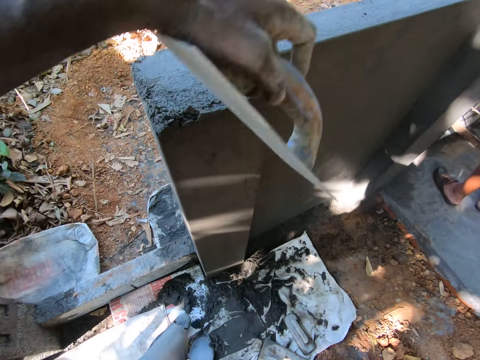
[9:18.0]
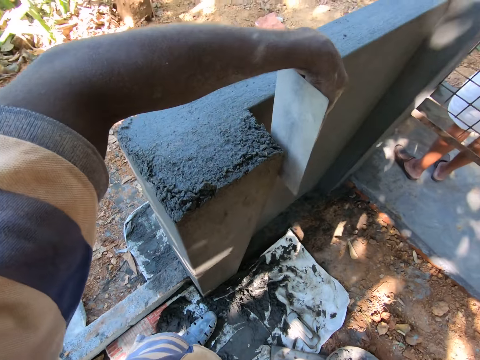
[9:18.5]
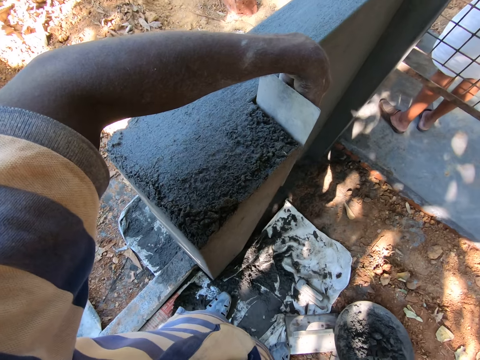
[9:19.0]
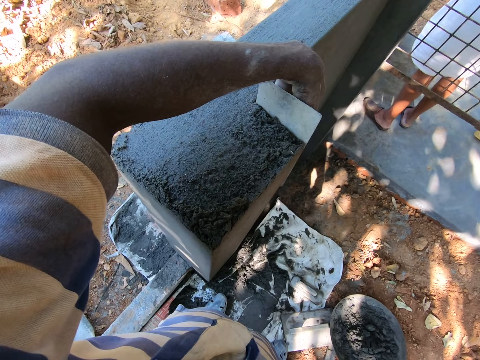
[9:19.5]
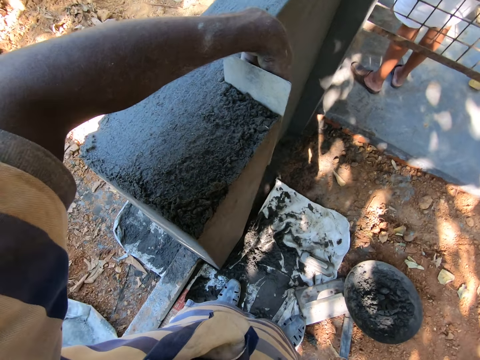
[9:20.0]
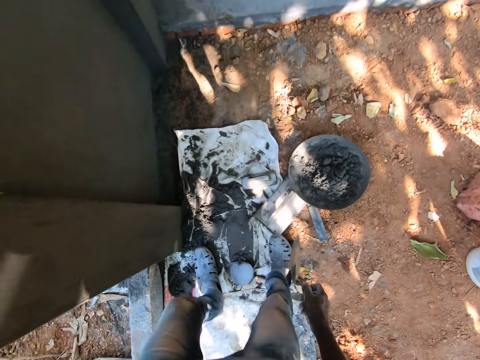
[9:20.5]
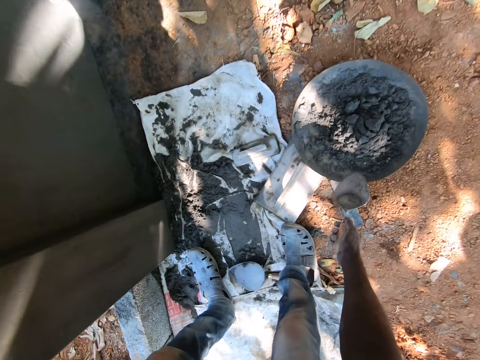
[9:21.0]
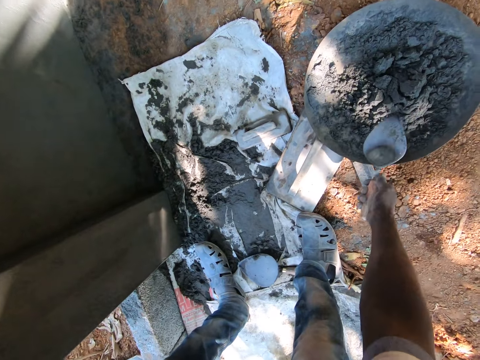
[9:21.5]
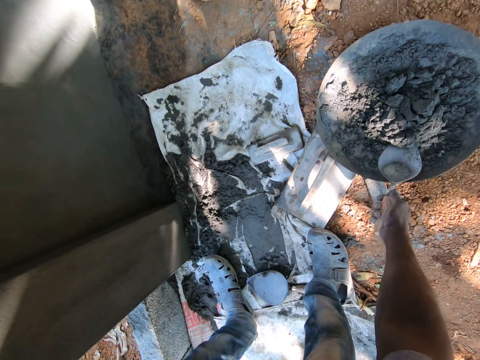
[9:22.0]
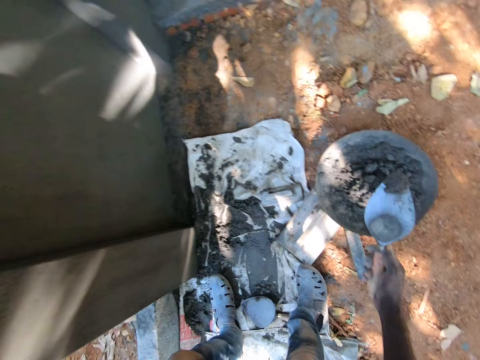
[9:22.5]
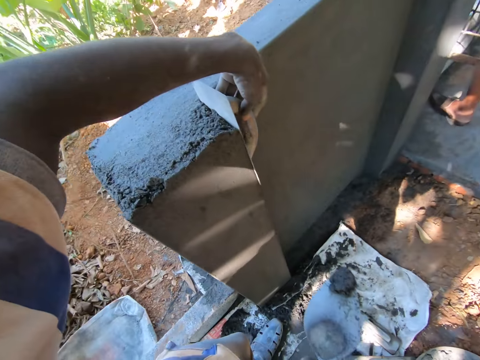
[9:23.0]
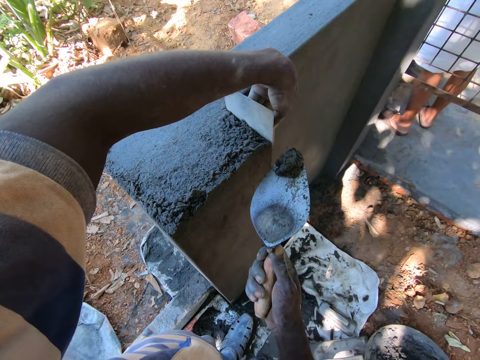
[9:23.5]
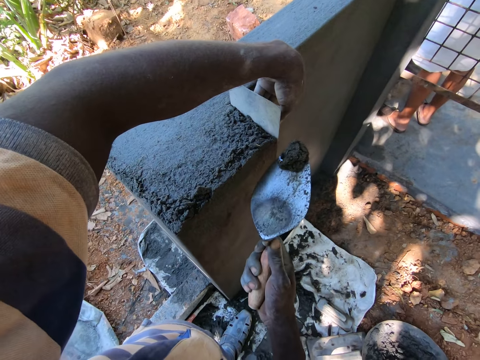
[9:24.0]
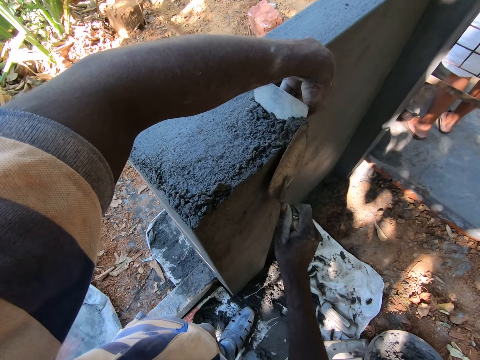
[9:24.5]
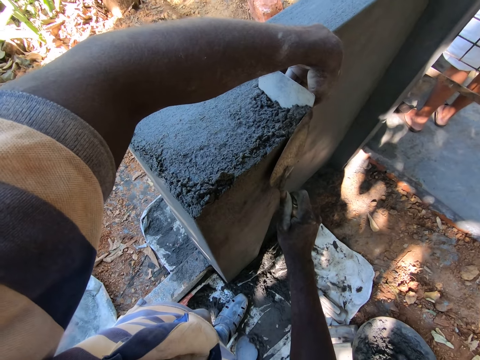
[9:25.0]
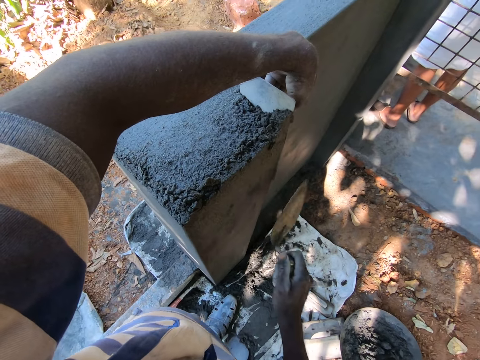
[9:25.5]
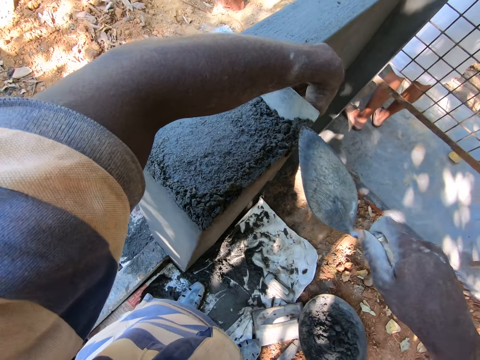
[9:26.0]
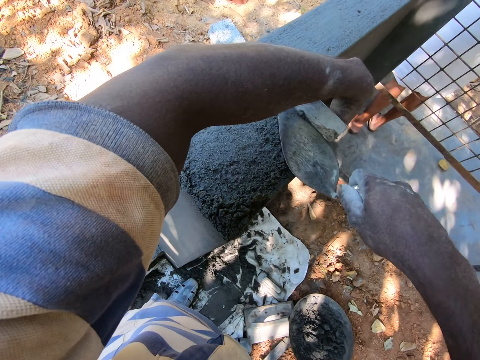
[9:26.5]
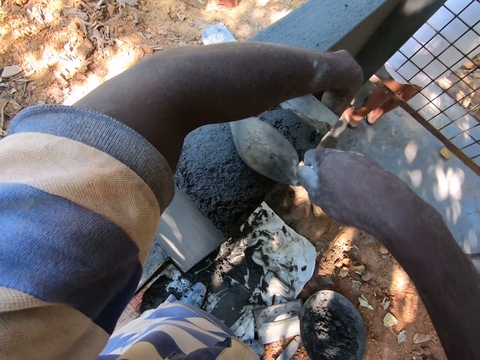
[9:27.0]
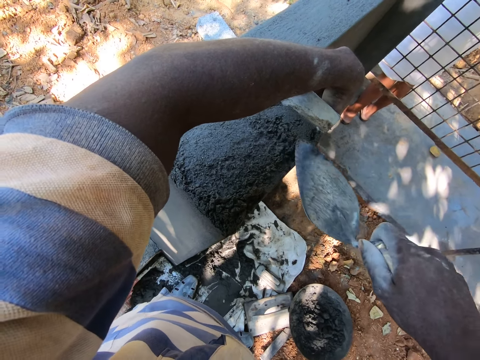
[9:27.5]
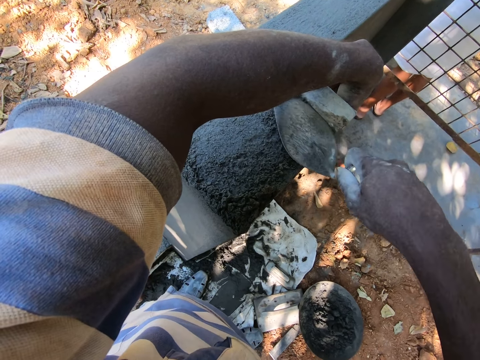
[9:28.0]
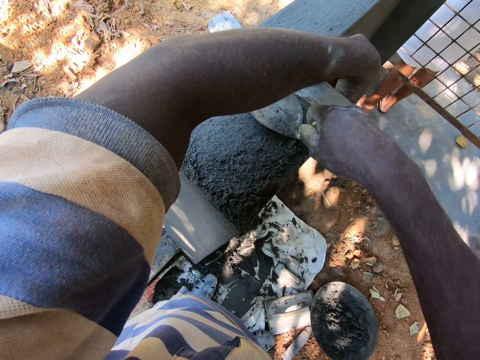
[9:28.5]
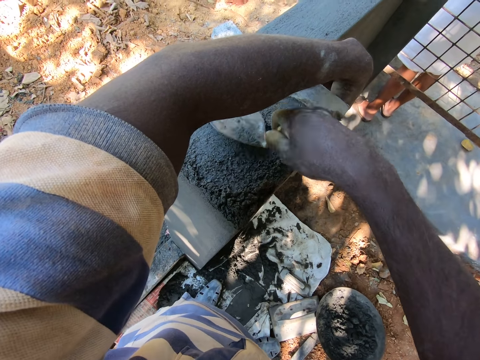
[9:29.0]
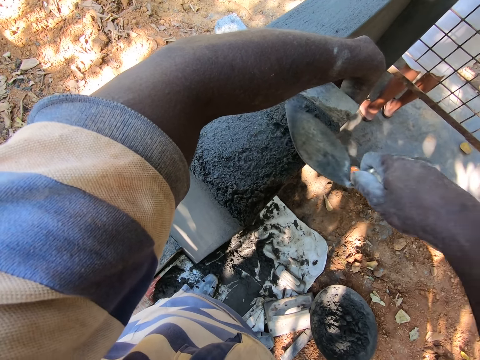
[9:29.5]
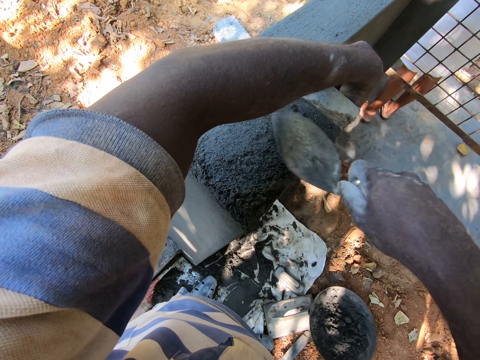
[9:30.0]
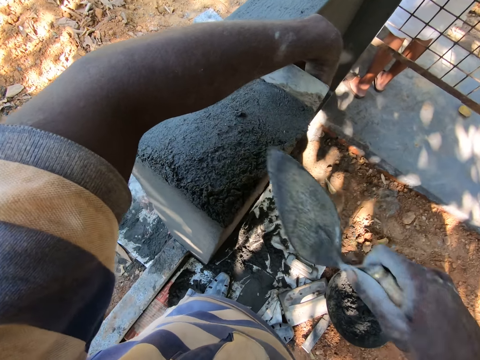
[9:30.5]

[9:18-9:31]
The camera wearer levels the wall with the levelling trowel in his left hand. He takes the cement mixture or concrete from the hand pan with the hand trowel in his right hand. He plasters the wall with the cement mixture in the hand trowel in his right hand. He smoothens the concrete with a trowel.

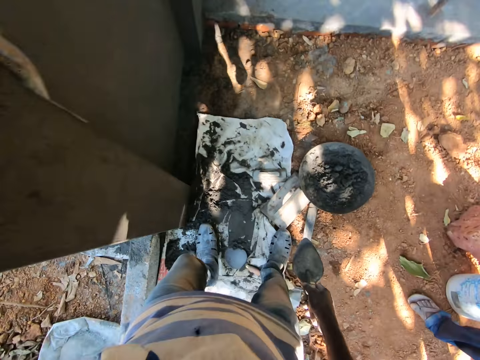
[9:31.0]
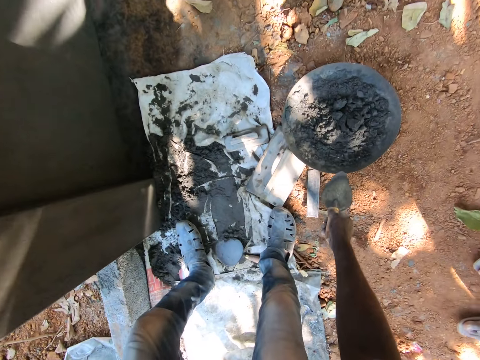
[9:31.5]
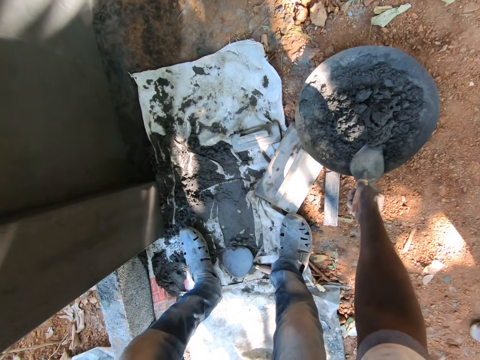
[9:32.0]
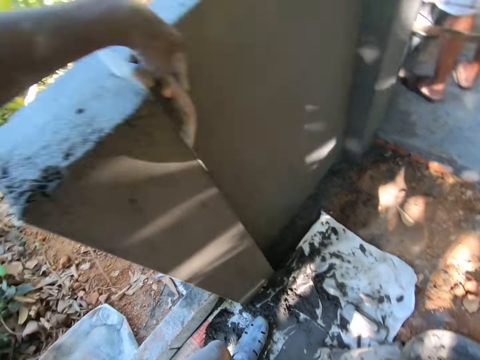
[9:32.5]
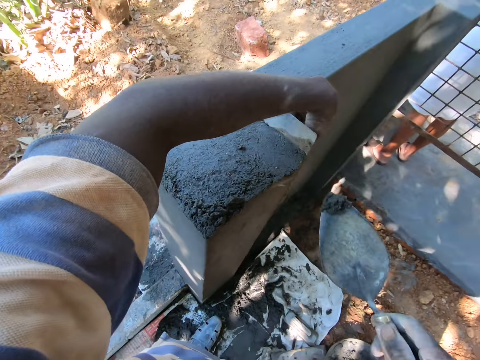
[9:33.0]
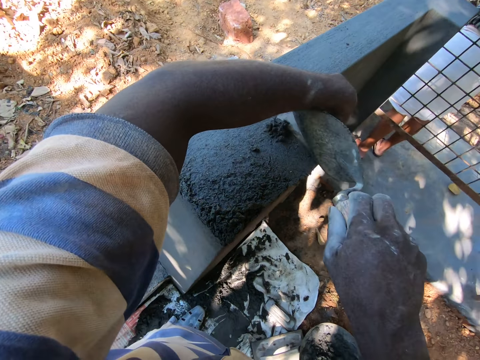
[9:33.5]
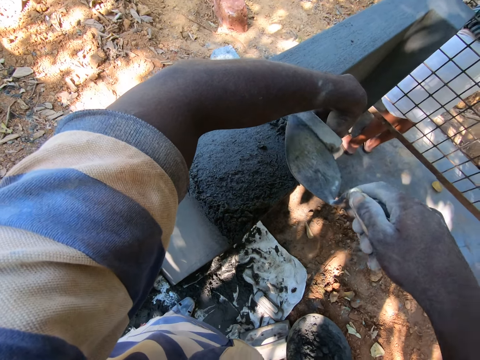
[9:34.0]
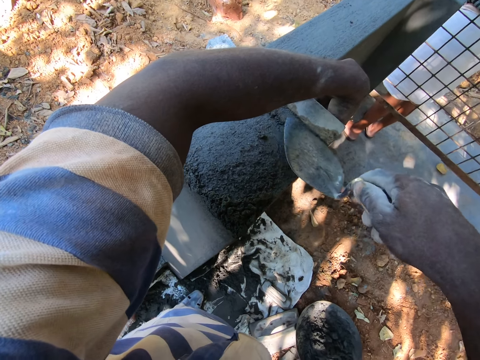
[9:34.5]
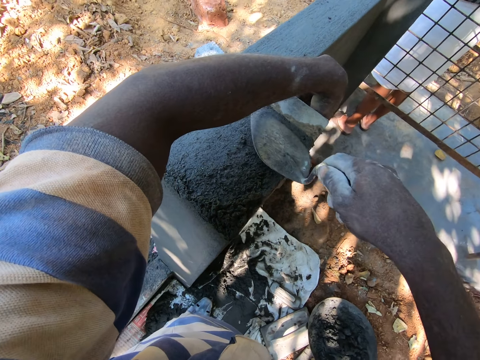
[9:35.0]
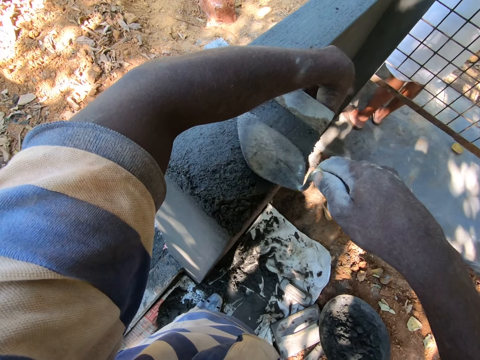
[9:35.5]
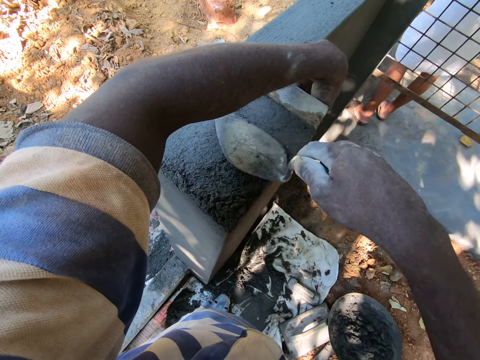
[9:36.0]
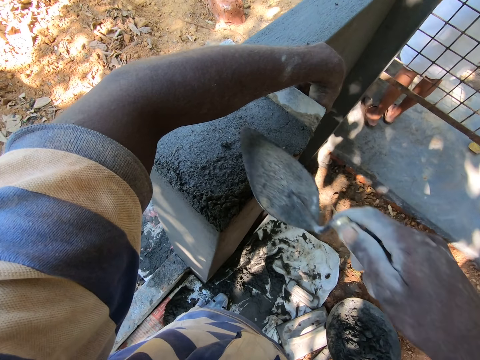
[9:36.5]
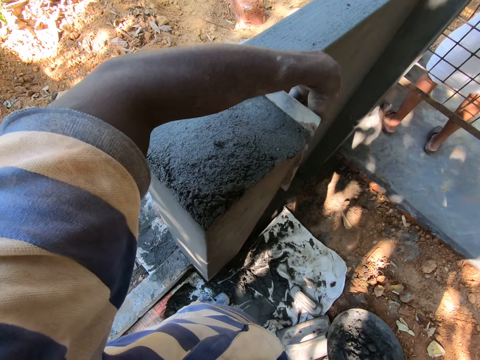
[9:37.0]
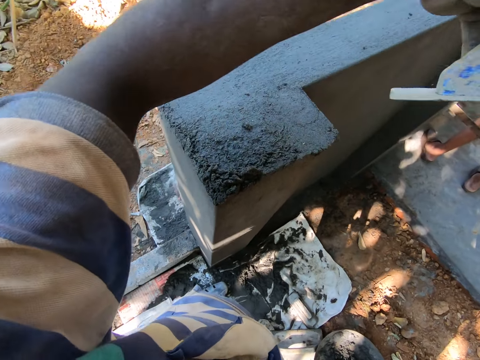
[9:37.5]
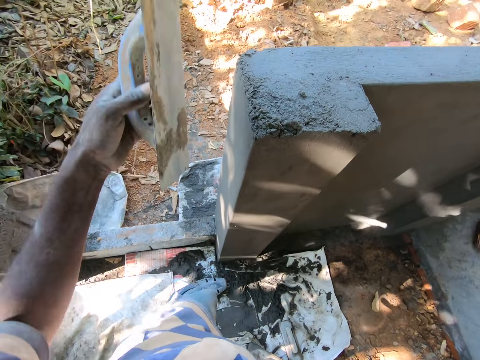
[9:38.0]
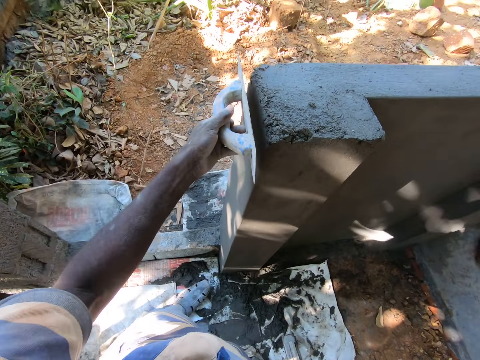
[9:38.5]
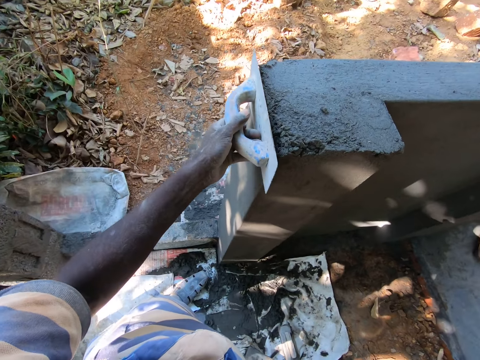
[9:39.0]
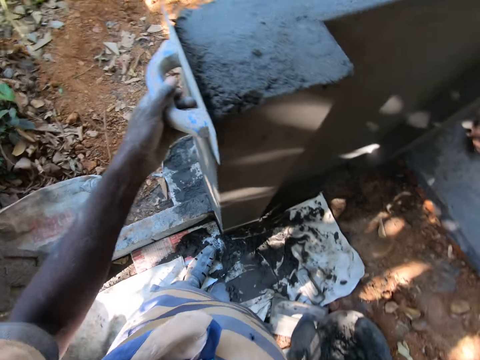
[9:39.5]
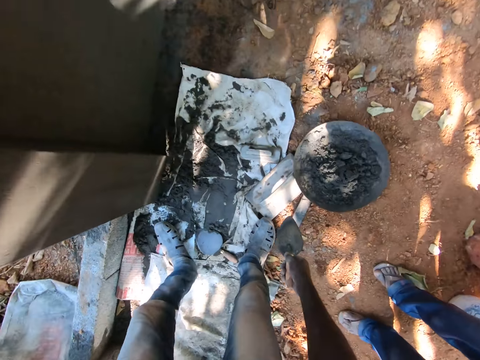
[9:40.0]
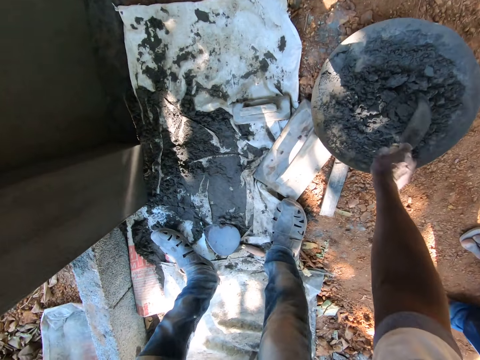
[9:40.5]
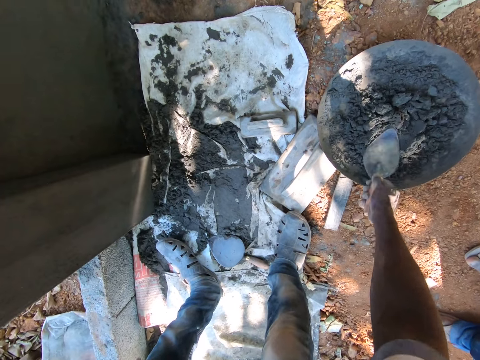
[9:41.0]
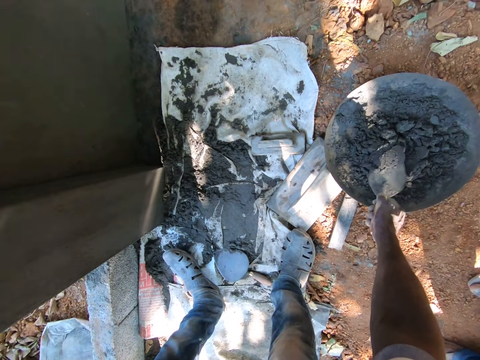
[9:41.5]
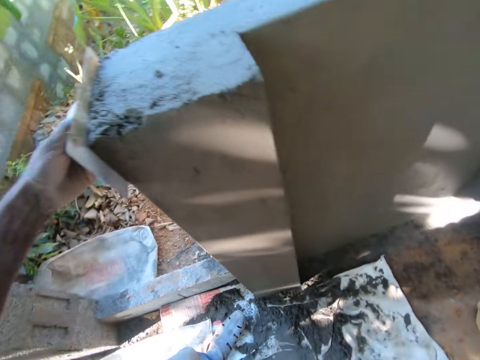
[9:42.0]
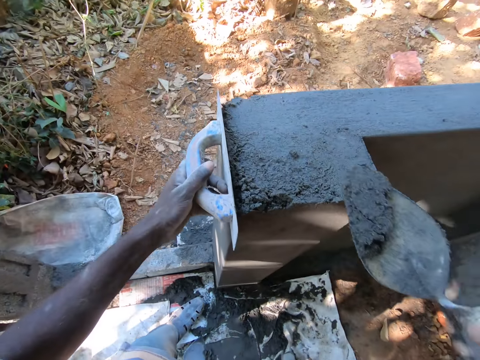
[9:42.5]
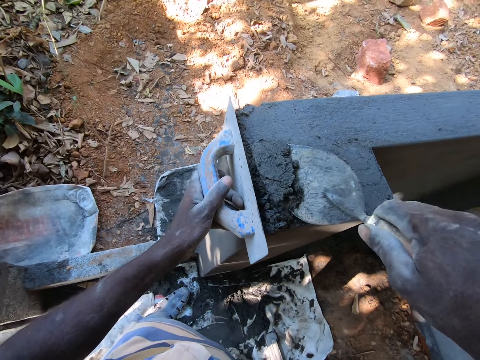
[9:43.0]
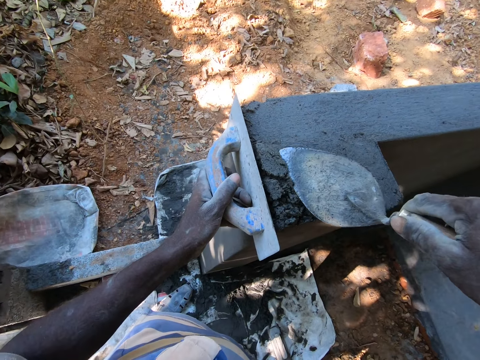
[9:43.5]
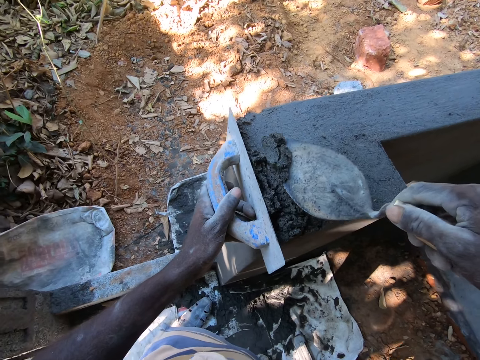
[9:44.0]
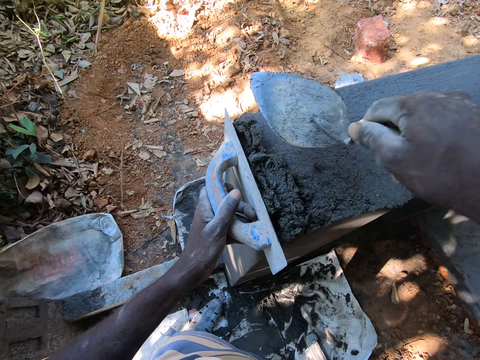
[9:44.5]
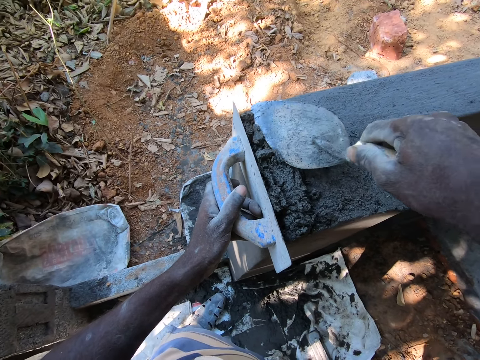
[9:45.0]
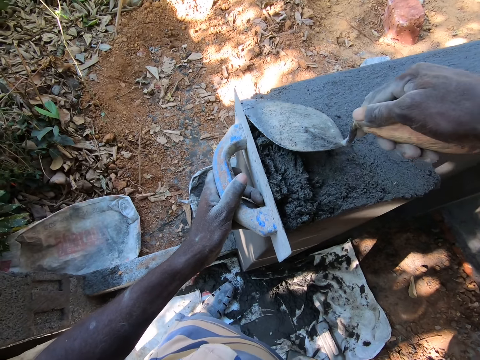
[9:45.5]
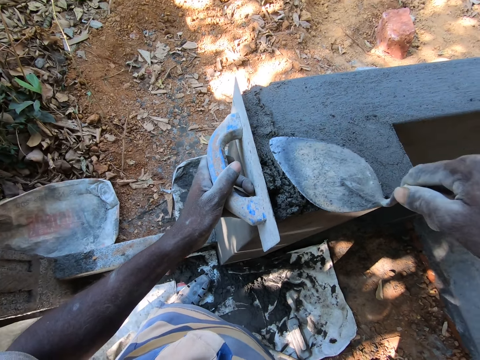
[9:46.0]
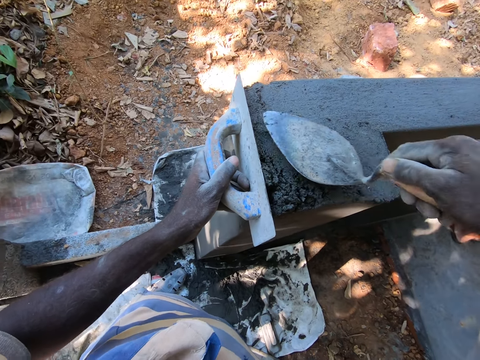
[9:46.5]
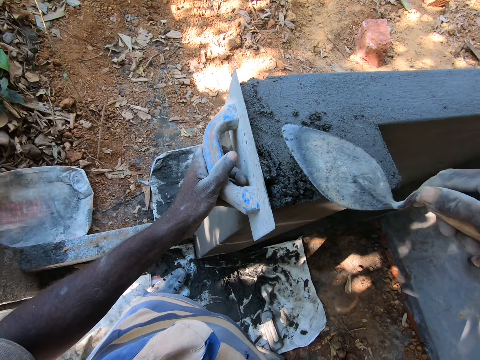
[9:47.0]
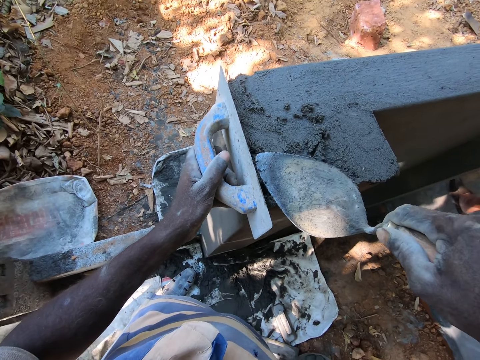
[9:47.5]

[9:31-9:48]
The camera wearer takes the cement mixture or concrete from the hand pan with the hand trowel in his right hand. He plasters the wall with the cement mixture in the hand trowel in his right hand. He smoothens the concrete with a trowel. He levels the wall with the levelling trowel in his left hand. He takes the cement mixture from the hand pan with the hand trowel in his right hand. He pours the cement mixture on the wall with the hand trowel in his right hand. He plasters the wall with the cement mixture in the hand trowel in his right hand. He smoothens the concrete with a trowel.
